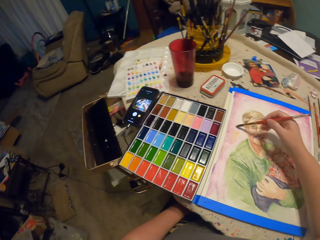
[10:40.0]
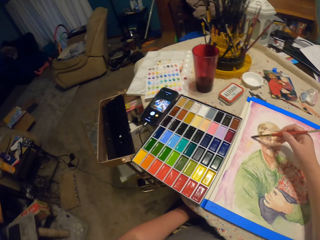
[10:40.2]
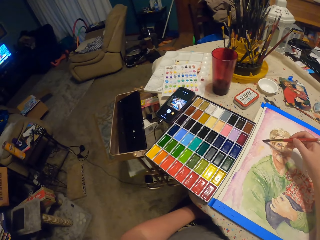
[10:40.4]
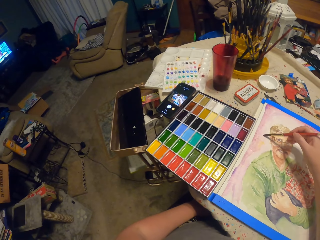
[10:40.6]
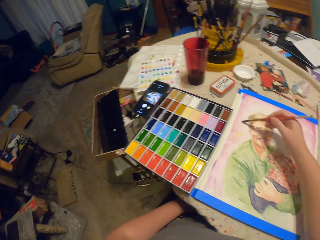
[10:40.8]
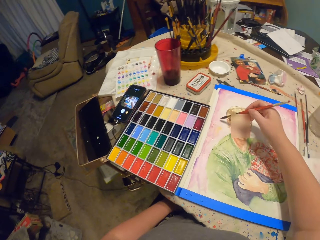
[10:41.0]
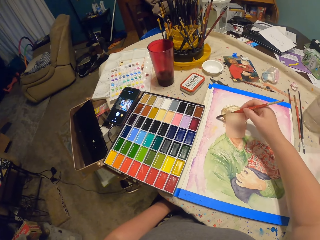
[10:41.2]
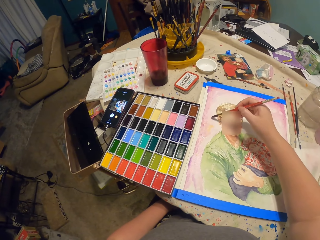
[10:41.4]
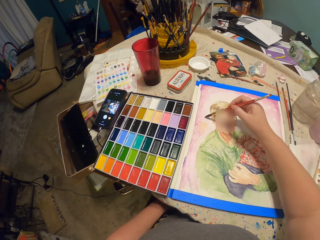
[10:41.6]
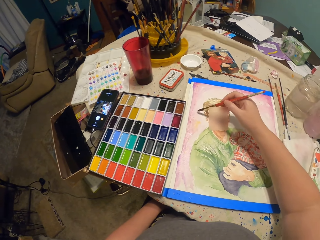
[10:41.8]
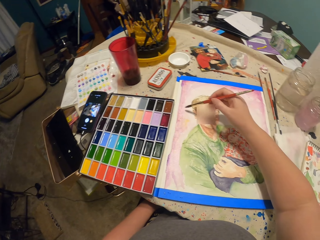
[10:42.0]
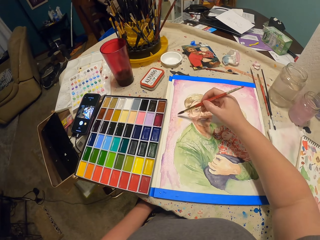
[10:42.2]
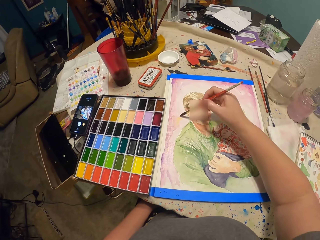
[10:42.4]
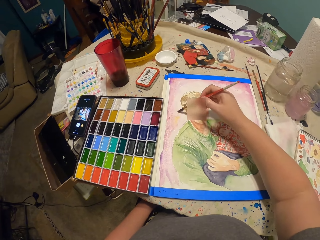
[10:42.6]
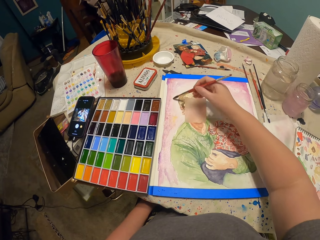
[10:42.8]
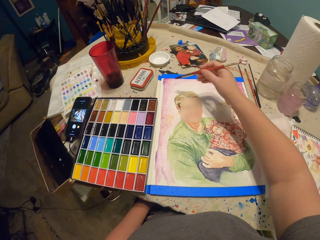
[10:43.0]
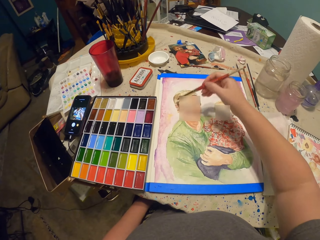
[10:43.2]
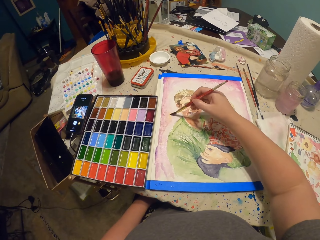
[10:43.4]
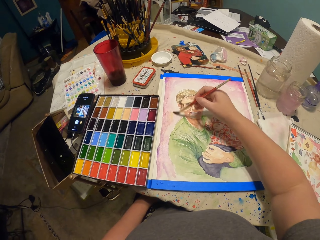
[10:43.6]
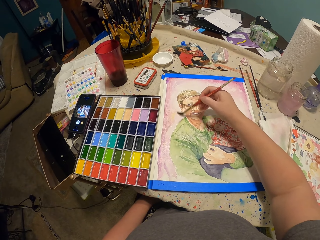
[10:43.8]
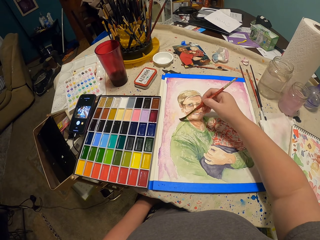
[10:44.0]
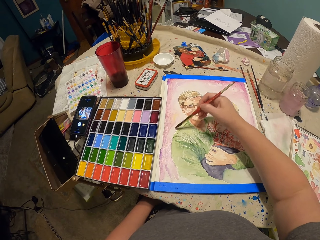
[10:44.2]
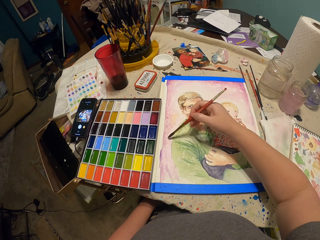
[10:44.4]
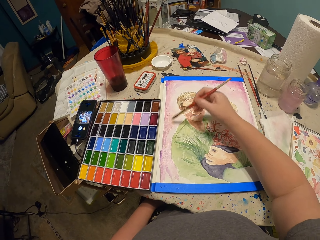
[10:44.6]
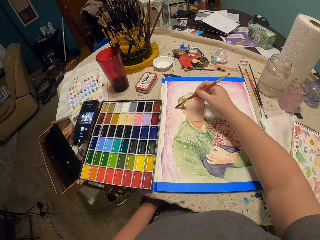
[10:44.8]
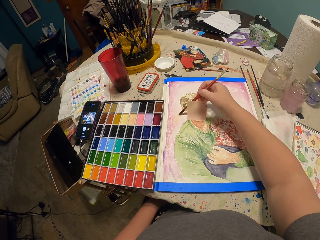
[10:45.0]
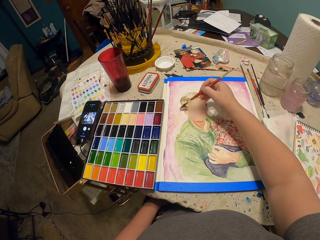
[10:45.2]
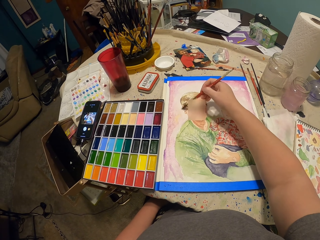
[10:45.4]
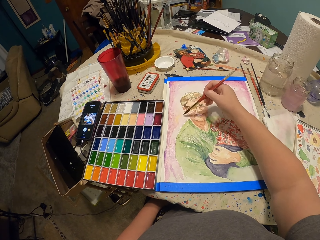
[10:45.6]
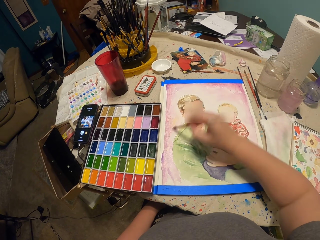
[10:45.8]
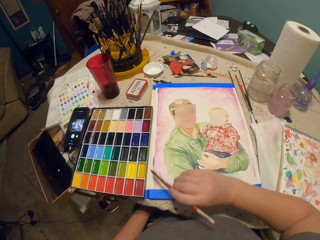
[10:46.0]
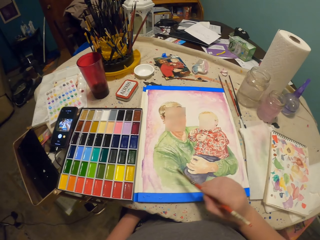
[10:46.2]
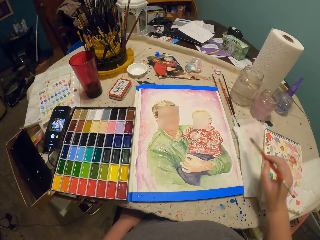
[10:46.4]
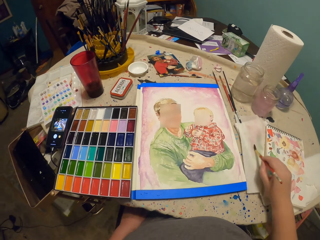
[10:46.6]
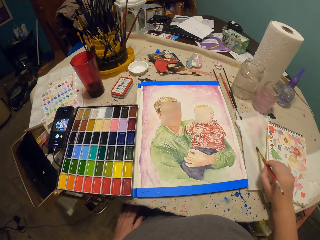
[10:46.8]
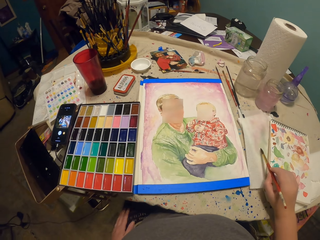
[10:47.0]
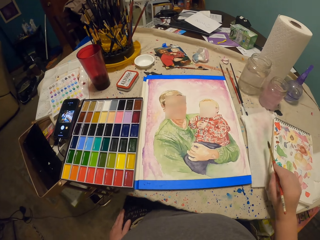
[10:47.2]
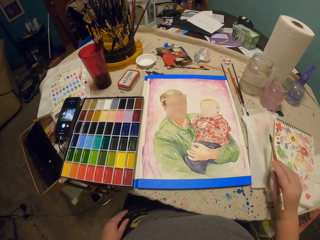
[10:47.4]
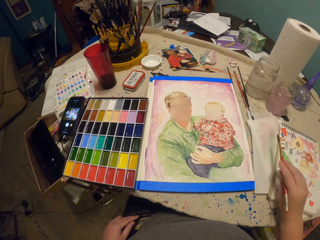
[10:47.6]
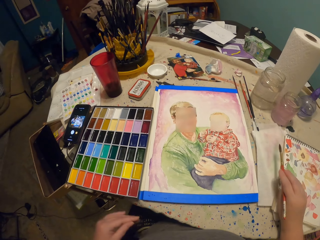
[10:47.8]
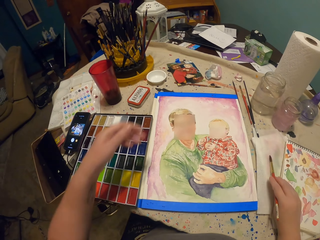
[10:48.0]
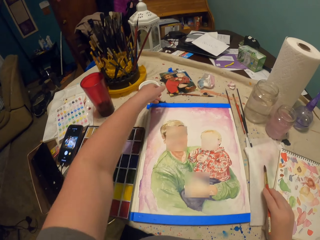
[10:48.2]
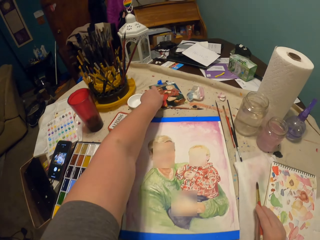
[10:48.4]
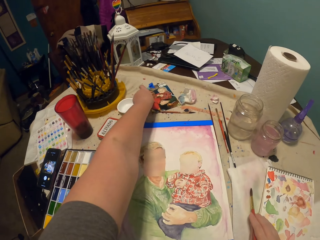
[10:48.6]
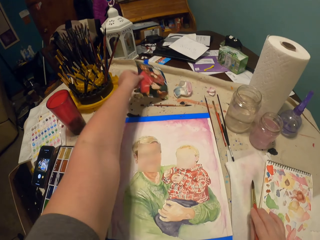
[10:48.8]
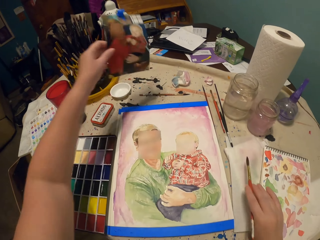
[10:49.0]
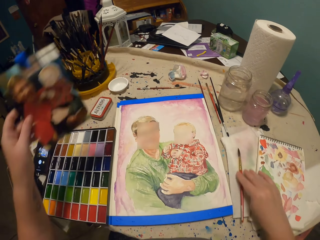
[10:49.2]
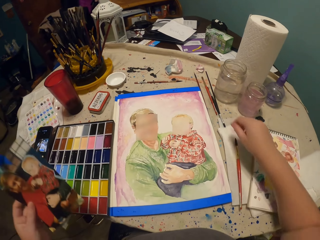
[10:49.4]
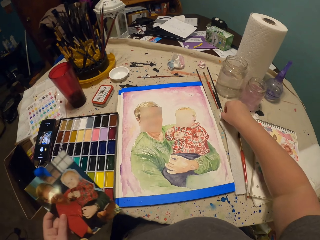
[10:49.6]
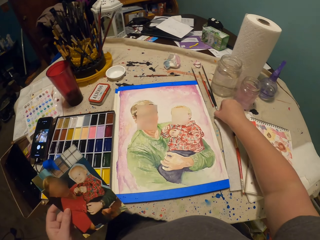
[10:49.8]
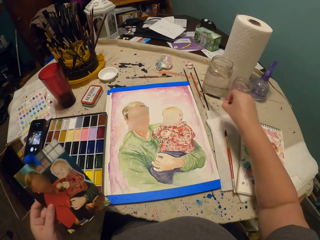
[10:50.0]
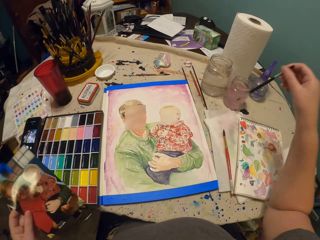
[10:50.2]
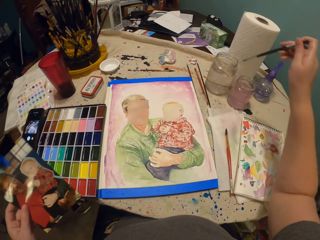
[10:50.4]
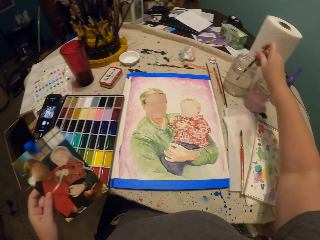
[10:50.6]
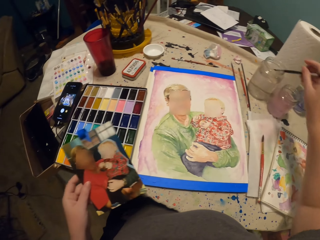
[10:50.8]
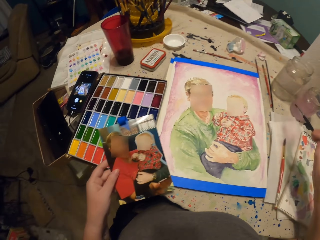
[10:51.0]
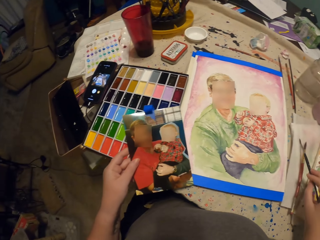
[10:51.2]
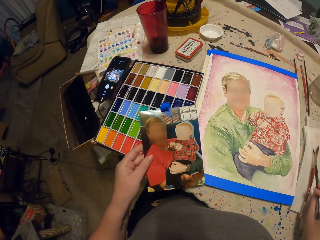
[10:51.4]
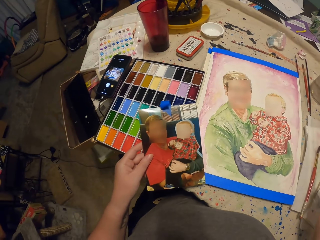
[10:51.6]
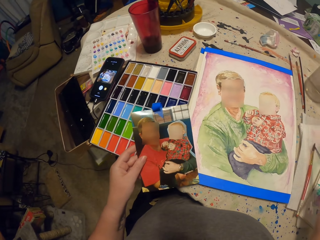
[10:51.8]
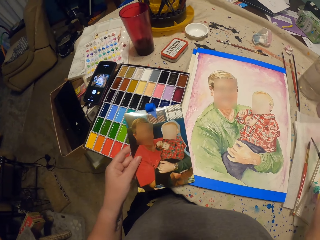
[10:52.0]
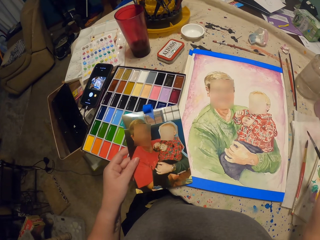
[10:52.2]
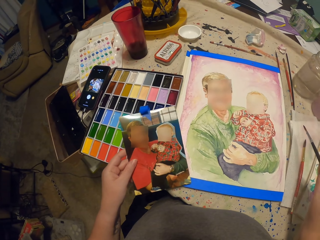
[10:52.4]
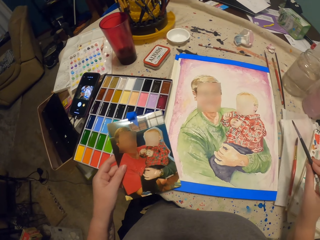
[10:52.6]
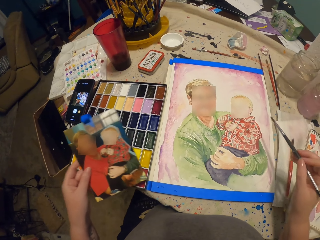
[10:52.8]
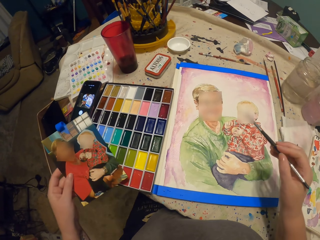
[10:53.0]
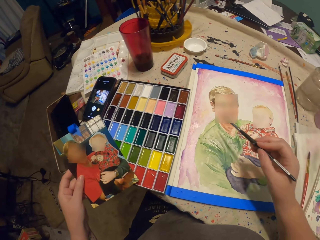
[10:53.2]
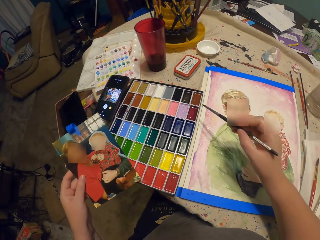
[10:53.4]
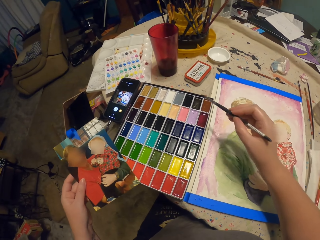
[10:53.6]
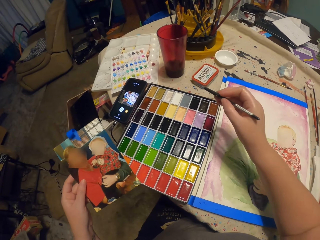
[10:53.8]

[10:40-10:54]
The camera wearer looks at the paints. They dry the paint brush on the paper. They pick up the photograph or picture on the table. They put the brush on the table. They pick up the paint brush on the table. They dip the paint brush in the water container. They look at the picture.

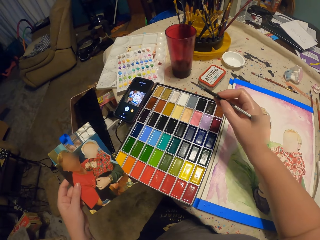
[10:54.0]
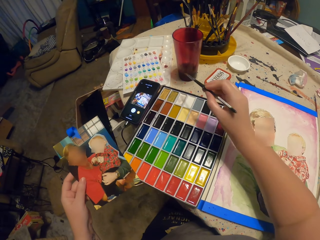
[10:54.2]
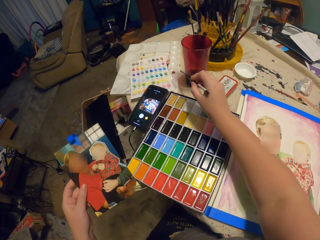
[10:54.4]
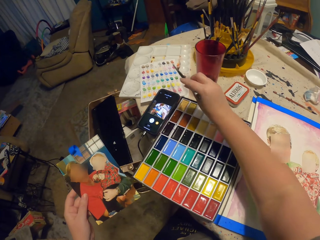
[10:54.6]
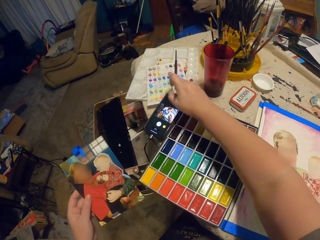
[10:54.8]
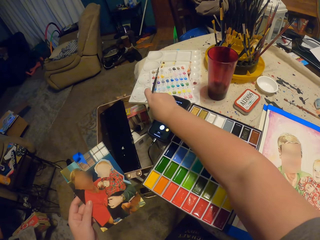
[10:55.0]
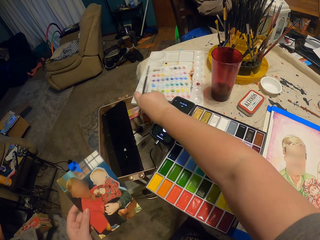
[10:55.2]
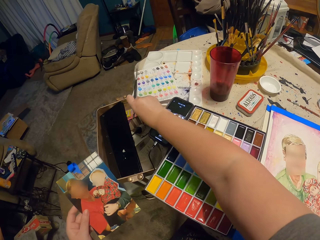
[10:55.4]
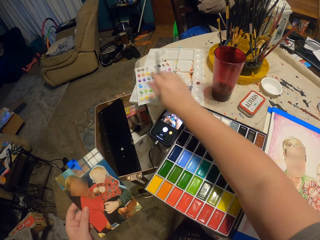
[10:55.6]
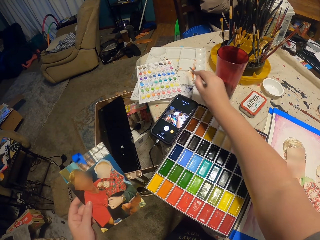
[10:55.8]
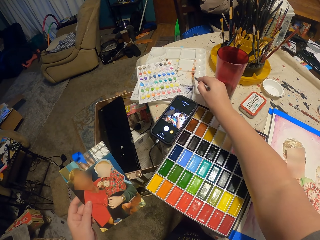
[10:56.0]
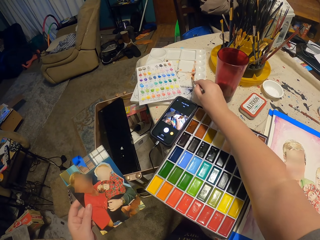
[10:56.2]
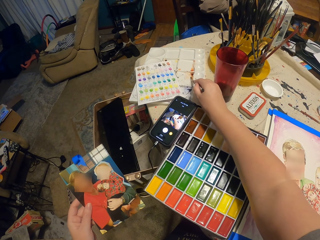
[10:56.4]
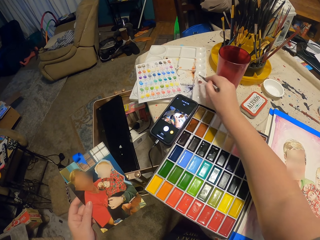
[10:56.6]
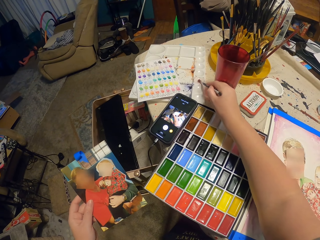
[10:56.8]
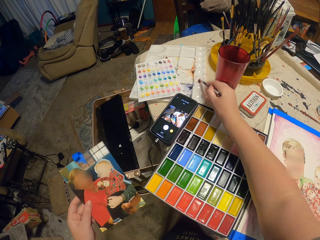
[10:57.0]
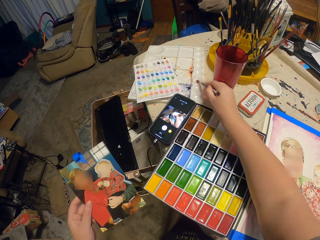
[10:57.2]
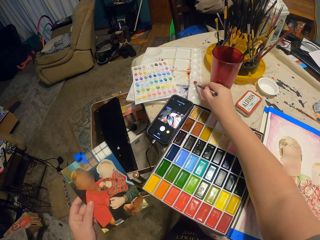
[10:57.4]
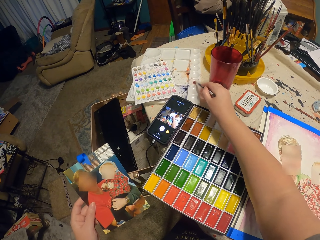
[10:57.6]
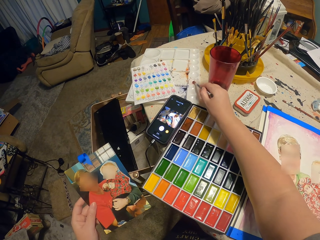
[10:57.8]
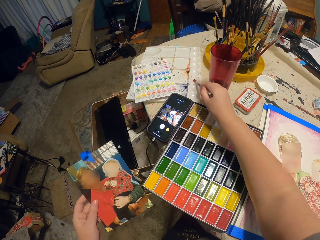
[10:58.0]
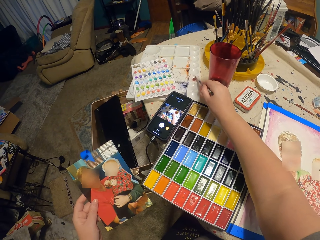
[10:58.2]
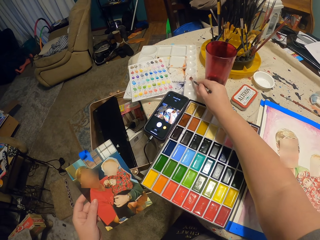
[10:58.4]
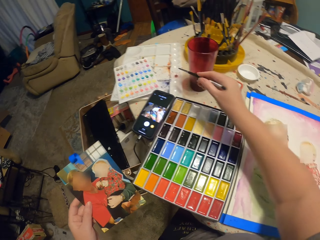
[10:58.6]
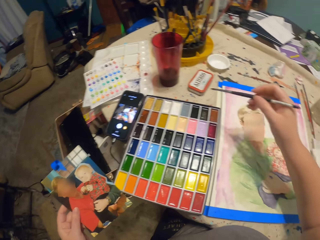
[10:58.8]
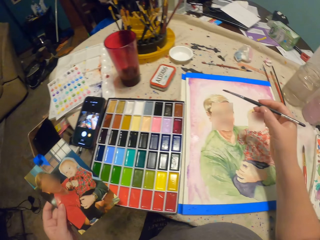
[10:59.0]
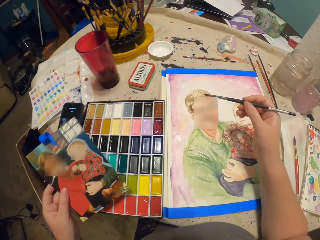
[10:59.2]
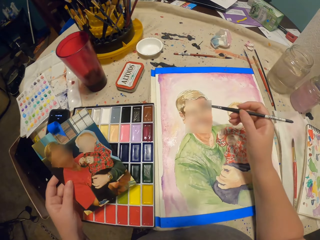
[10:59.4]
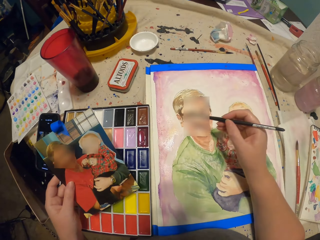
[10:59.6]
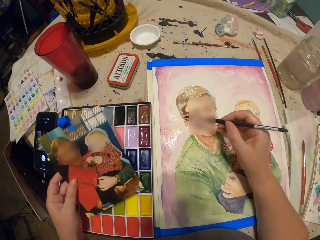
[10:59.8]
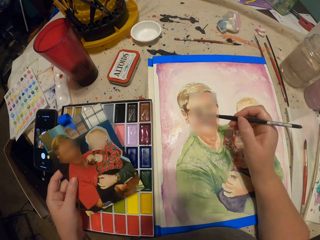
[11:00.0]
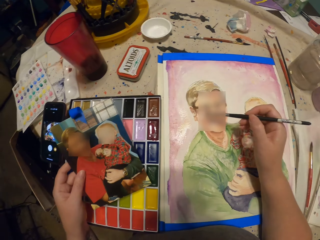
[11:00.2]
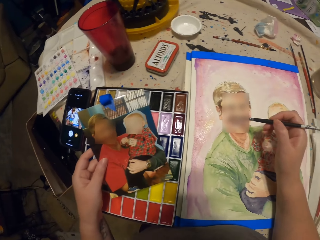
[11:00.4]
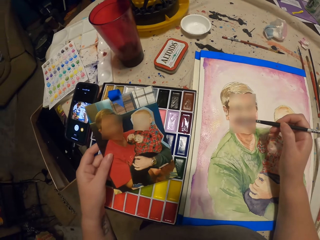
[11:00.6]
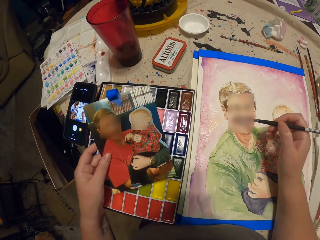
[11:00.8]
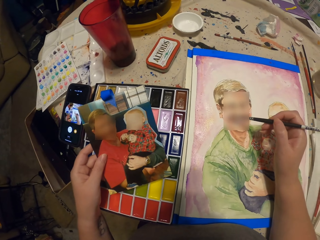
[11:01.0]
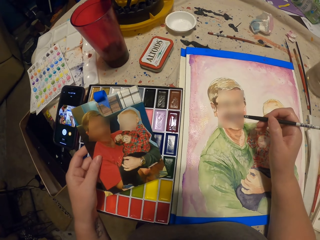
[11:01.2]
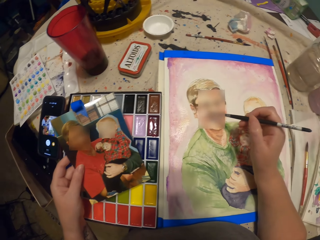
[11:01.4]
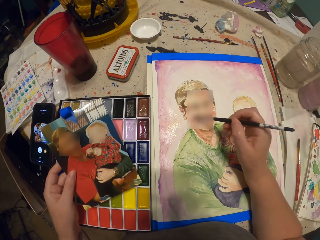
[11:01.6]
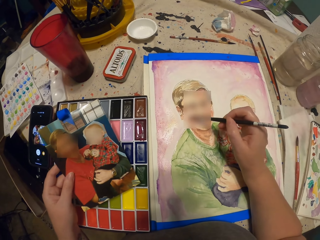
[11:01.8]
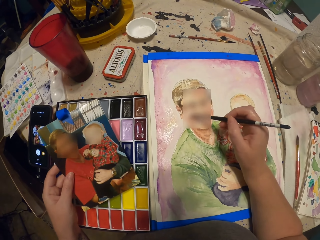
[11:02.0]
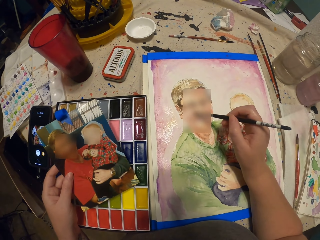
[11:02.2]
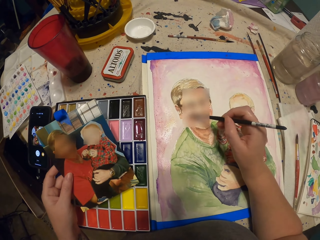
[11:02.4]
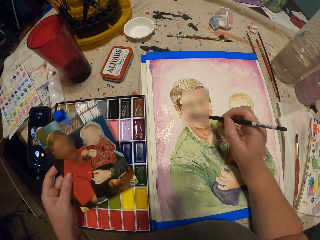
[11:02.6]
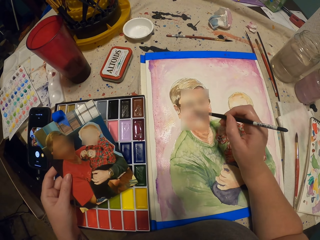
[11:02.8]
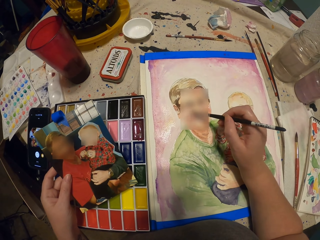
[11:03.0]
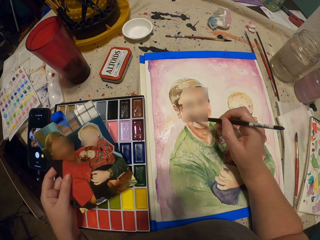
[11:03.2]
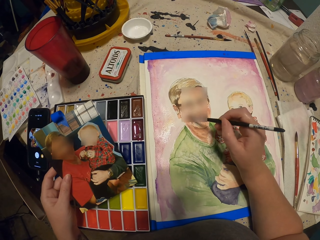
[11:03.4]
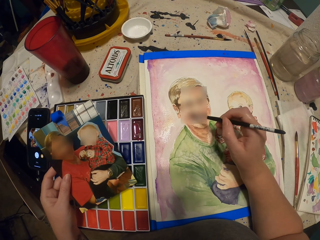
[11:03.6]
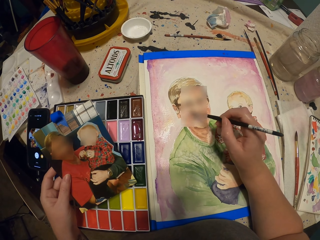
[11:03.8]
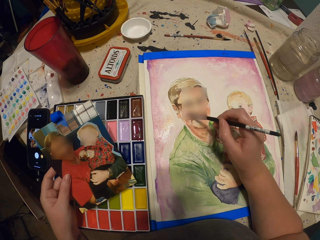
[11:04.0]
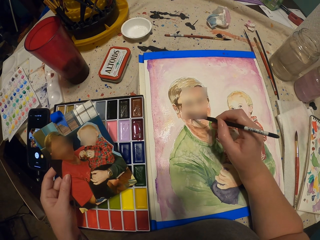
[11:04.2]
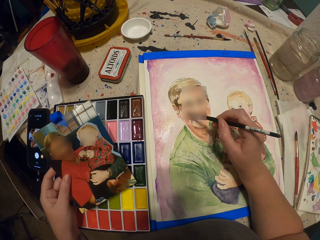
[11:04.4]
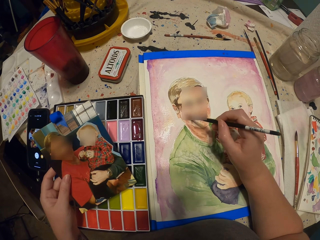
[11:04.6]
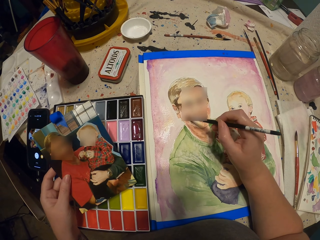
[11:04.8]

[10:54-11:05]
The camera wearer pushes the sample paper aside. They take paint in the pallet with the paint brush. They look at the picture. They paint on the picture on the paper with the paint brush.
